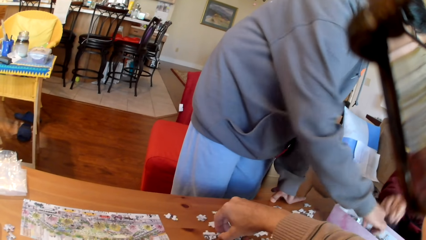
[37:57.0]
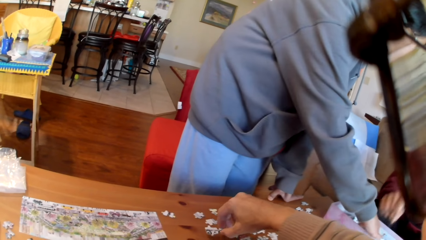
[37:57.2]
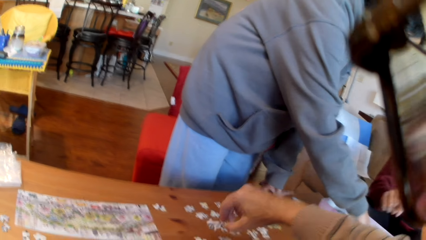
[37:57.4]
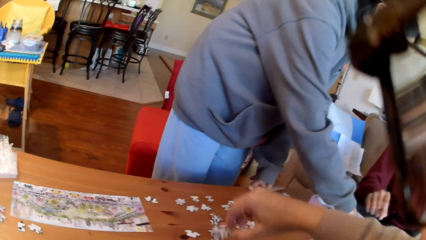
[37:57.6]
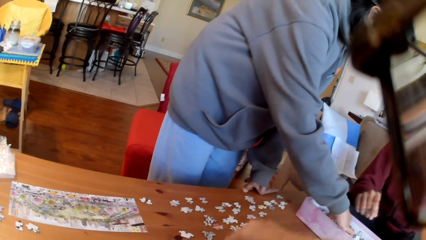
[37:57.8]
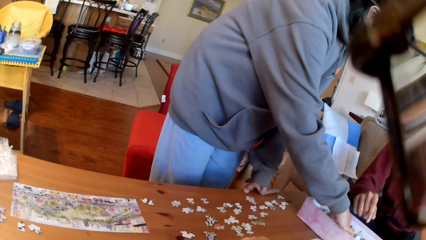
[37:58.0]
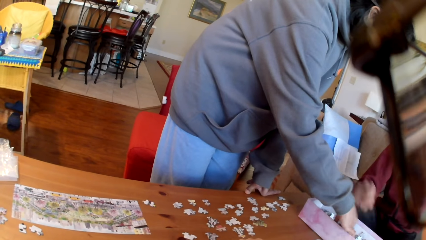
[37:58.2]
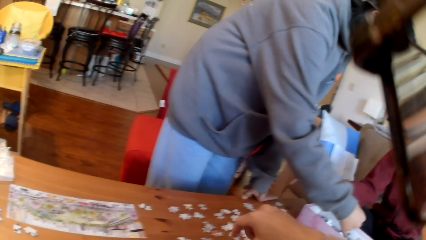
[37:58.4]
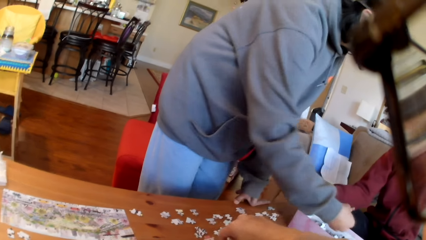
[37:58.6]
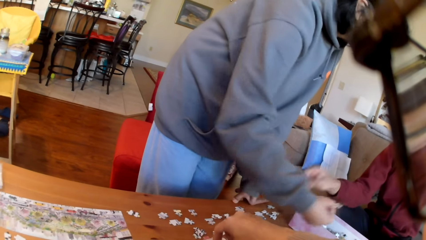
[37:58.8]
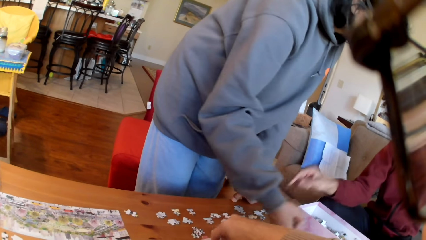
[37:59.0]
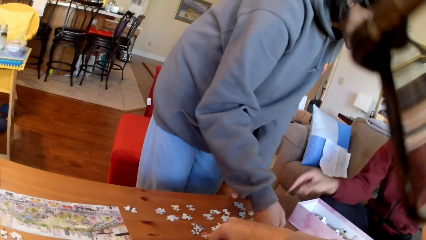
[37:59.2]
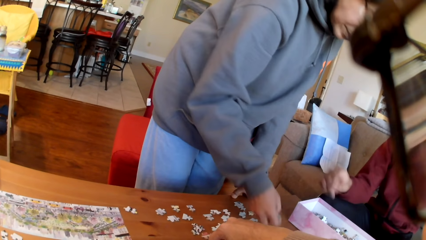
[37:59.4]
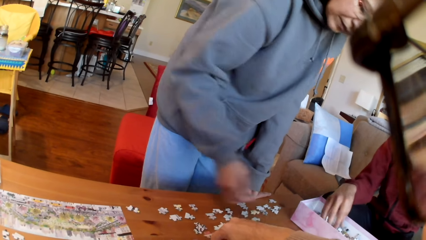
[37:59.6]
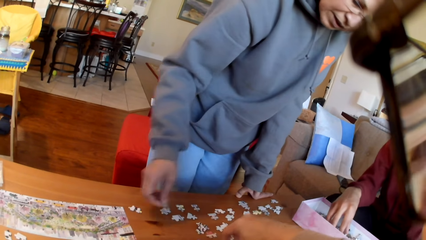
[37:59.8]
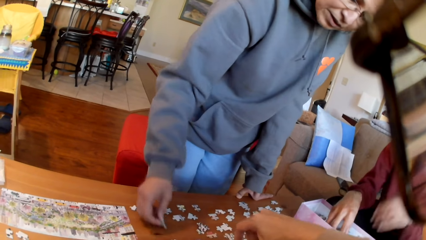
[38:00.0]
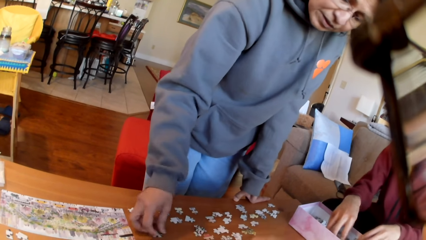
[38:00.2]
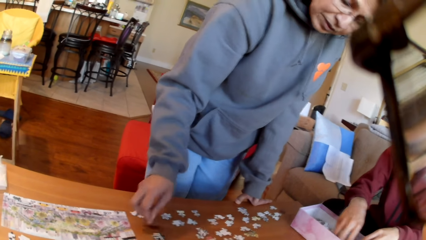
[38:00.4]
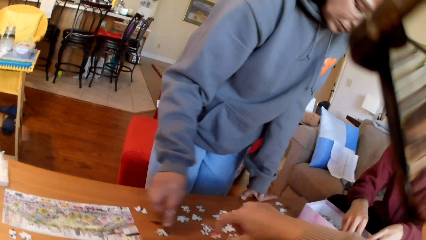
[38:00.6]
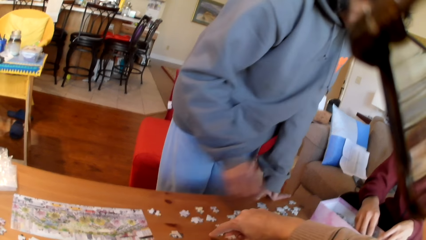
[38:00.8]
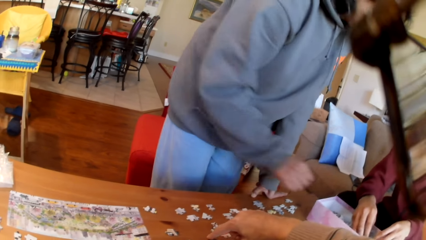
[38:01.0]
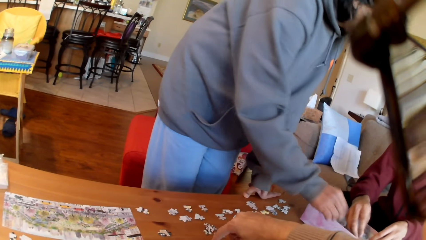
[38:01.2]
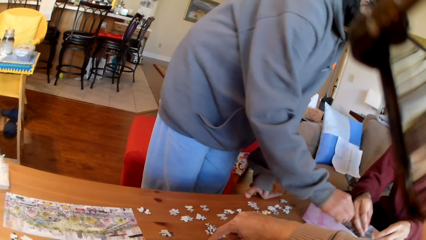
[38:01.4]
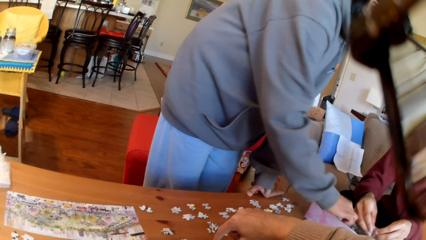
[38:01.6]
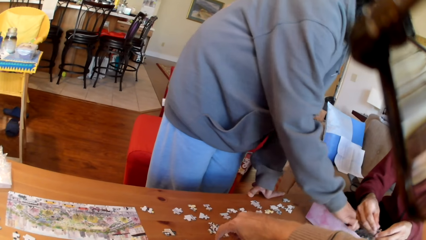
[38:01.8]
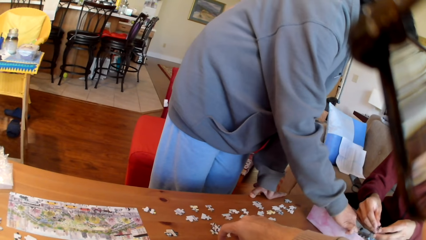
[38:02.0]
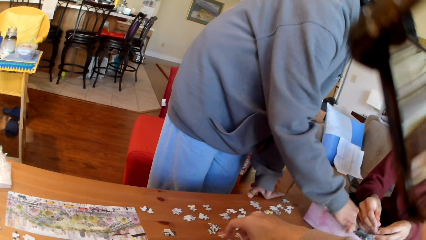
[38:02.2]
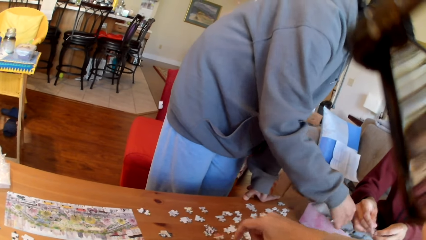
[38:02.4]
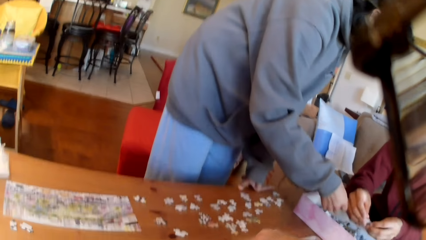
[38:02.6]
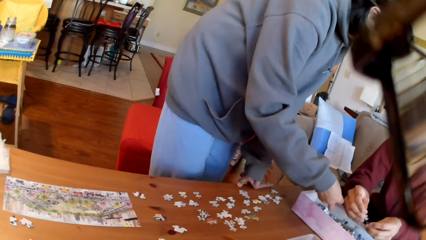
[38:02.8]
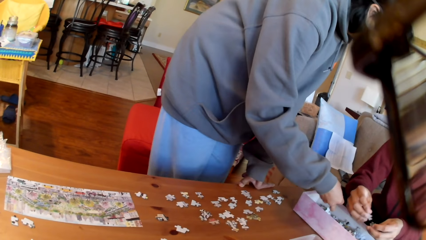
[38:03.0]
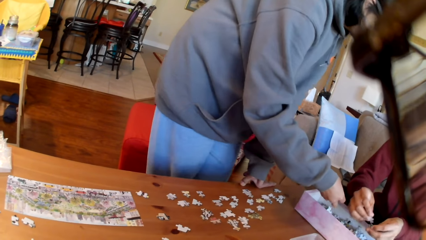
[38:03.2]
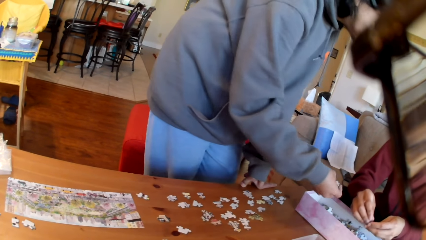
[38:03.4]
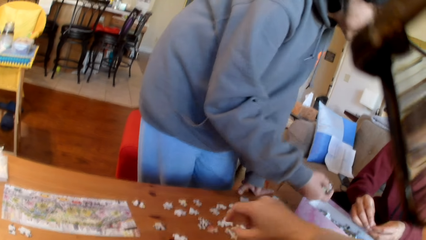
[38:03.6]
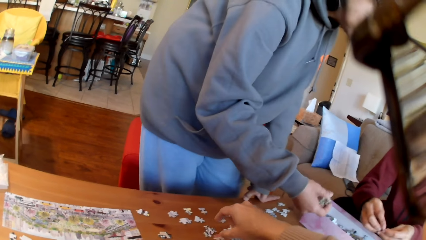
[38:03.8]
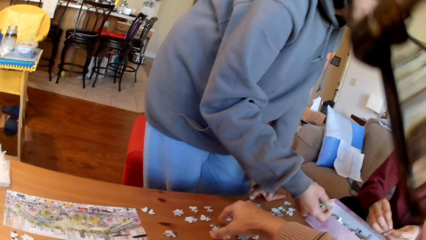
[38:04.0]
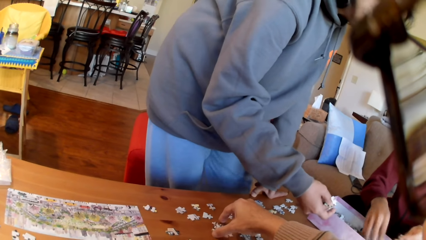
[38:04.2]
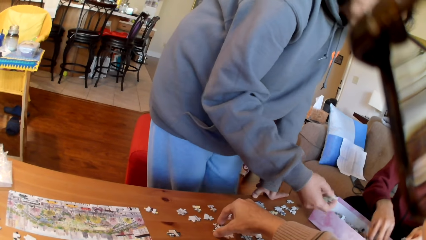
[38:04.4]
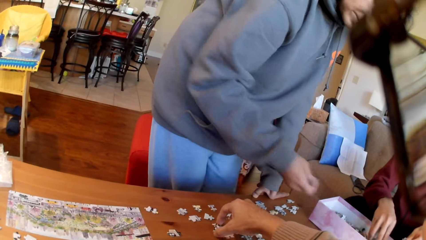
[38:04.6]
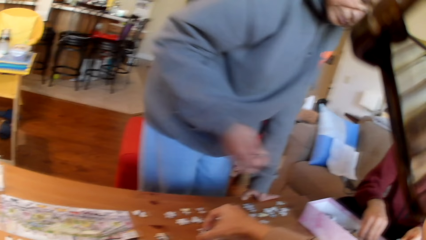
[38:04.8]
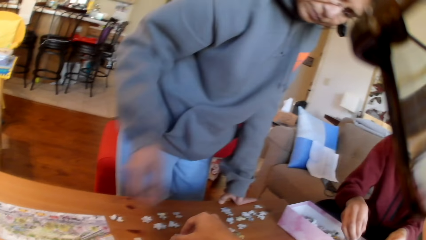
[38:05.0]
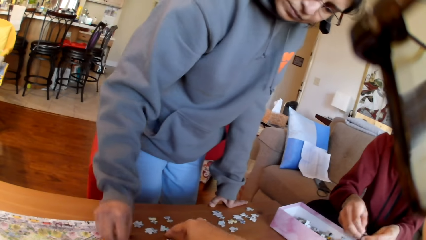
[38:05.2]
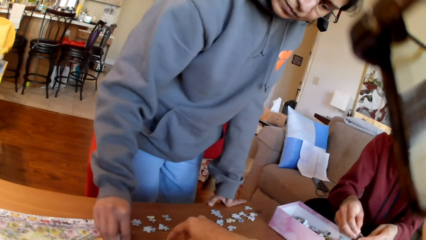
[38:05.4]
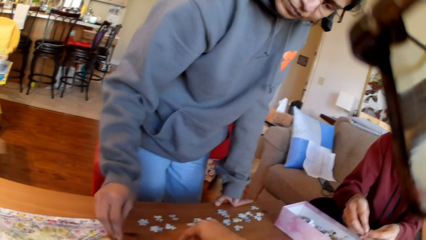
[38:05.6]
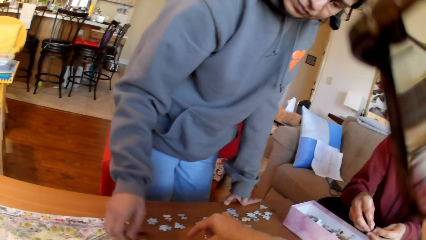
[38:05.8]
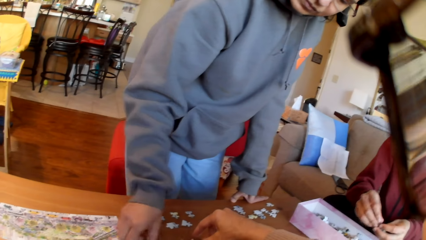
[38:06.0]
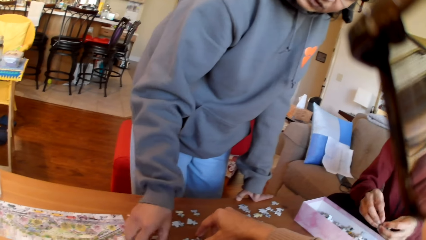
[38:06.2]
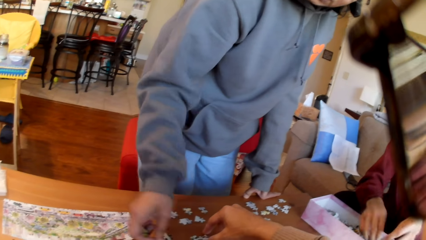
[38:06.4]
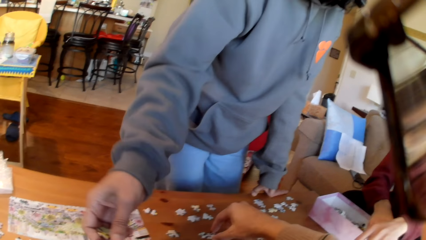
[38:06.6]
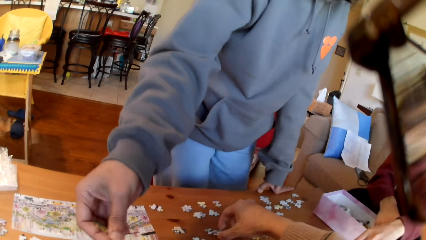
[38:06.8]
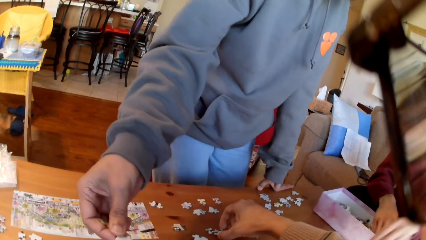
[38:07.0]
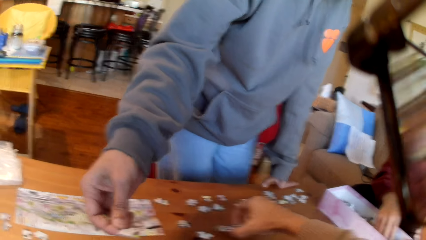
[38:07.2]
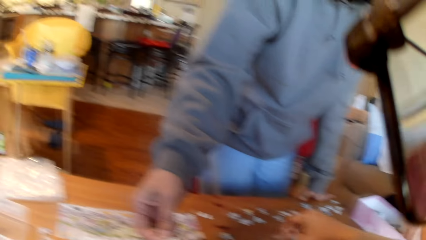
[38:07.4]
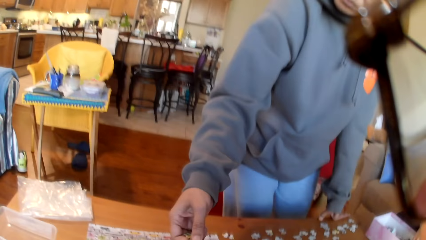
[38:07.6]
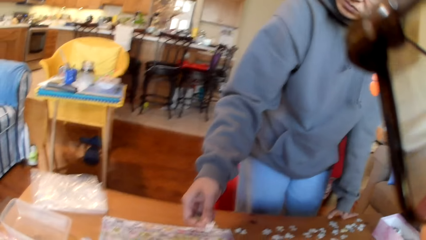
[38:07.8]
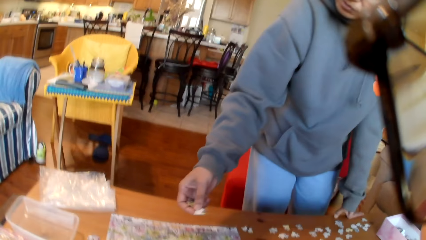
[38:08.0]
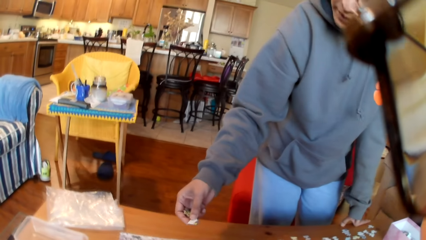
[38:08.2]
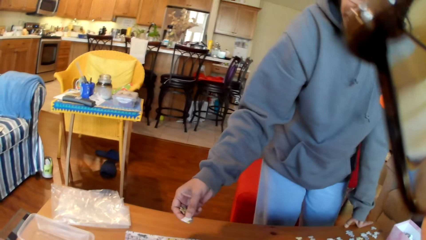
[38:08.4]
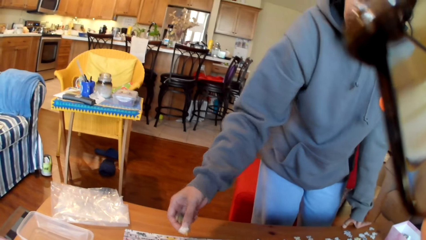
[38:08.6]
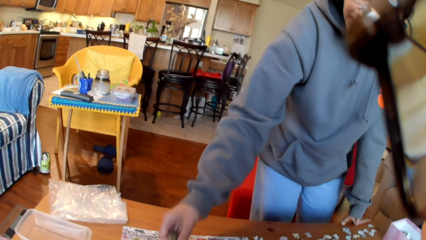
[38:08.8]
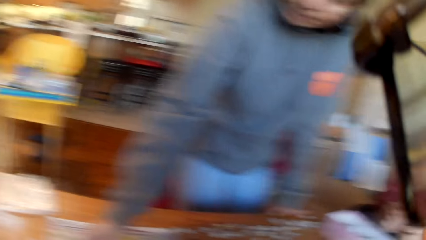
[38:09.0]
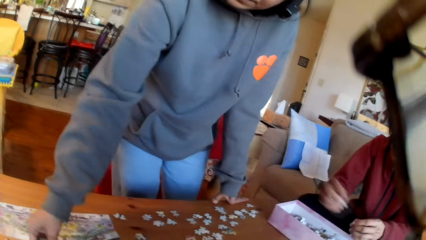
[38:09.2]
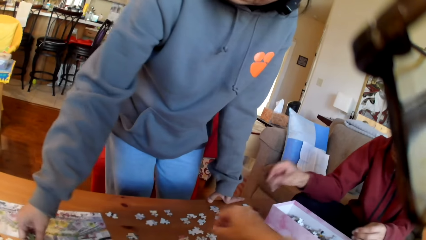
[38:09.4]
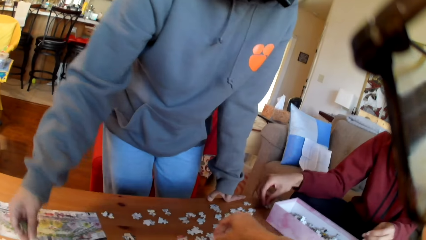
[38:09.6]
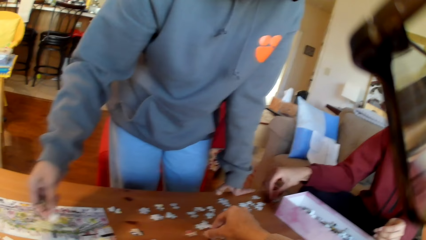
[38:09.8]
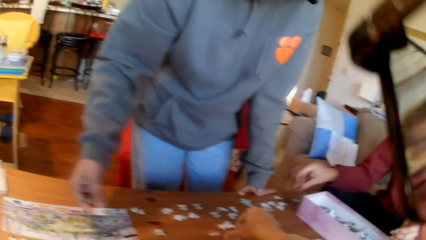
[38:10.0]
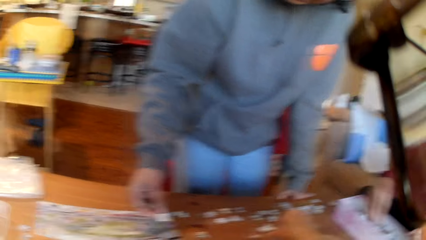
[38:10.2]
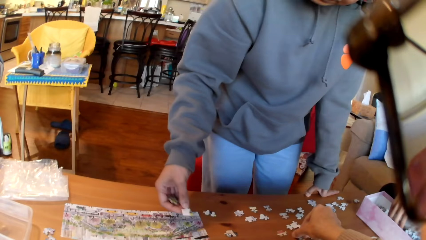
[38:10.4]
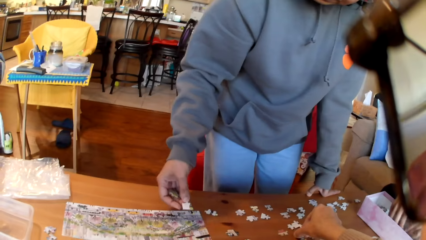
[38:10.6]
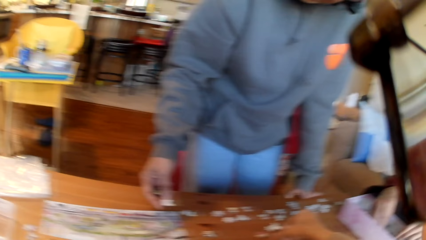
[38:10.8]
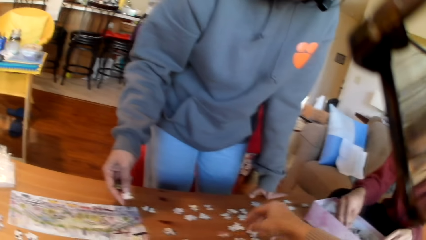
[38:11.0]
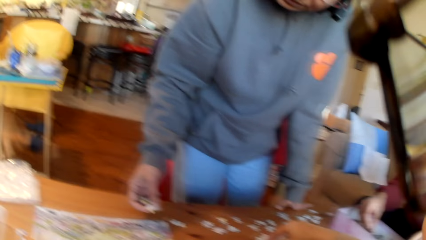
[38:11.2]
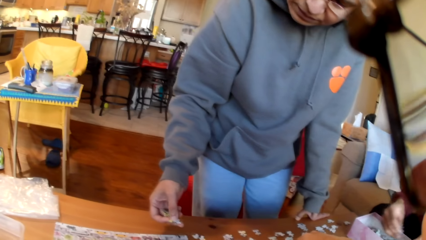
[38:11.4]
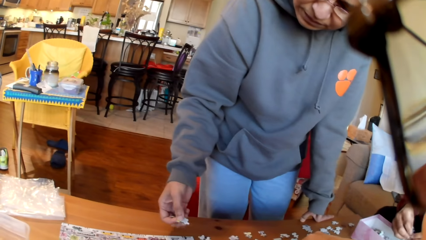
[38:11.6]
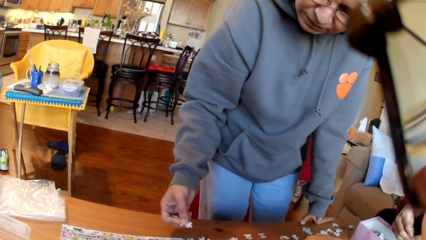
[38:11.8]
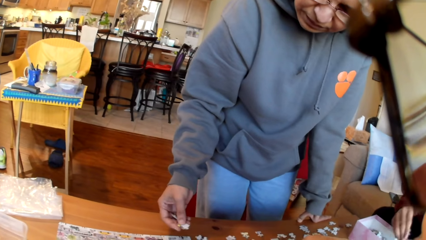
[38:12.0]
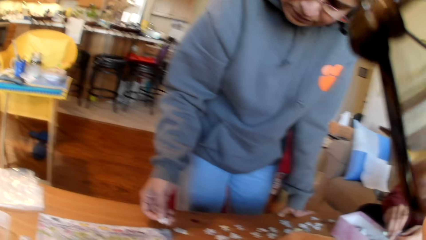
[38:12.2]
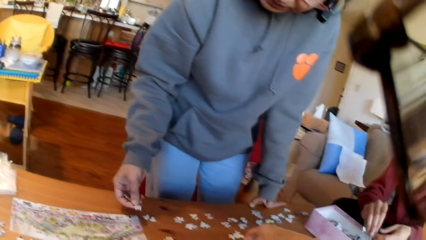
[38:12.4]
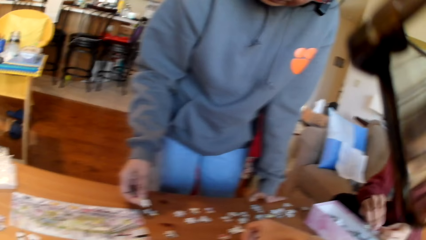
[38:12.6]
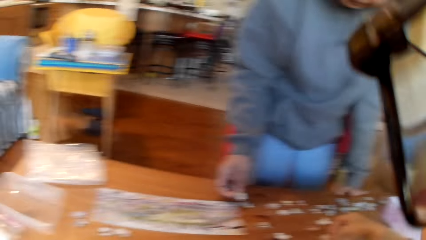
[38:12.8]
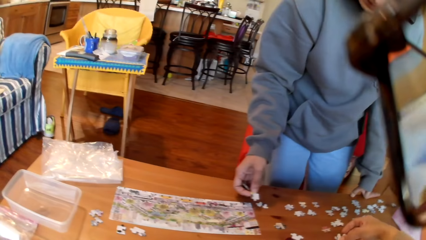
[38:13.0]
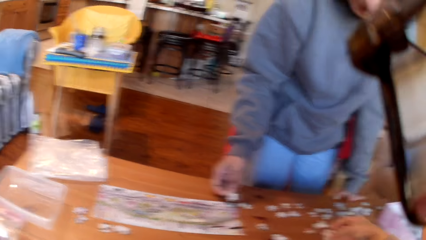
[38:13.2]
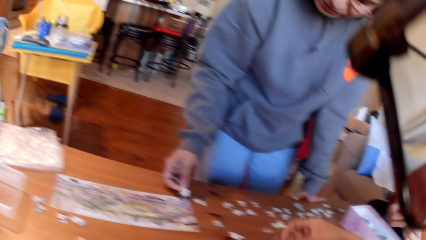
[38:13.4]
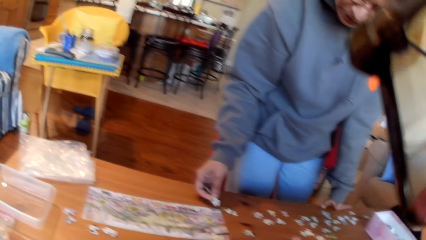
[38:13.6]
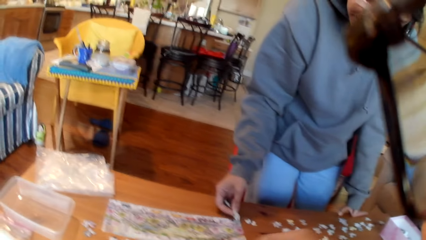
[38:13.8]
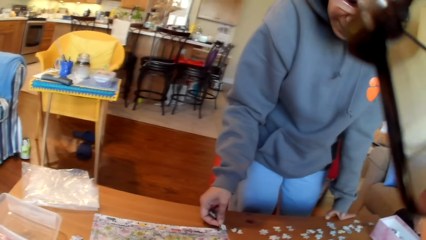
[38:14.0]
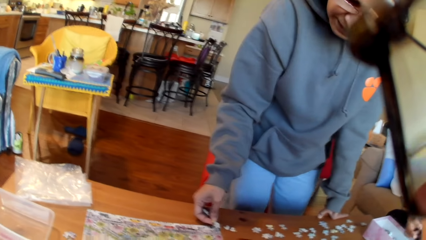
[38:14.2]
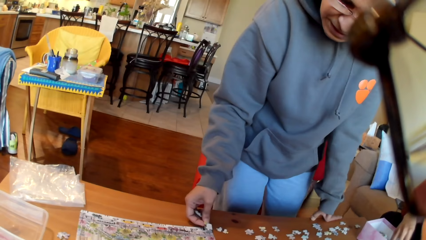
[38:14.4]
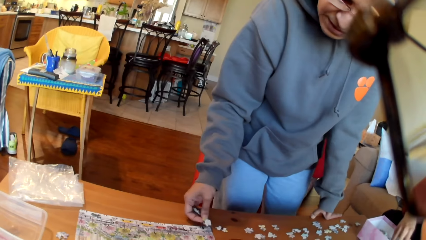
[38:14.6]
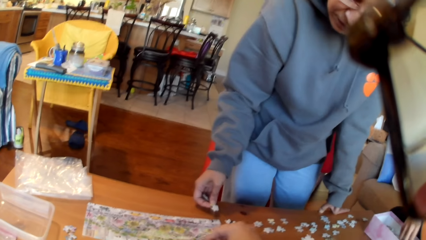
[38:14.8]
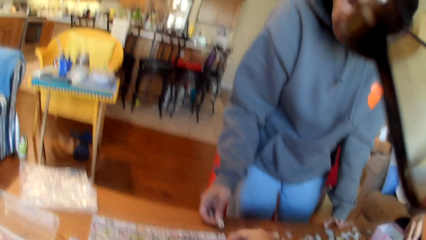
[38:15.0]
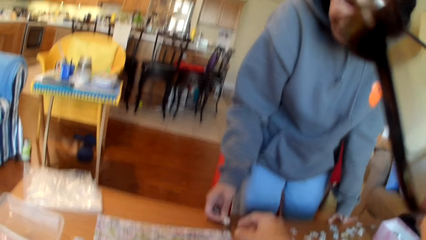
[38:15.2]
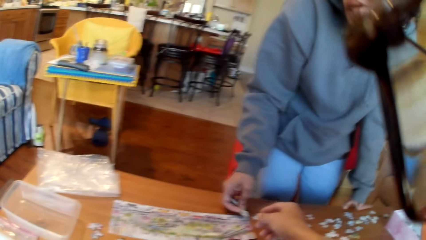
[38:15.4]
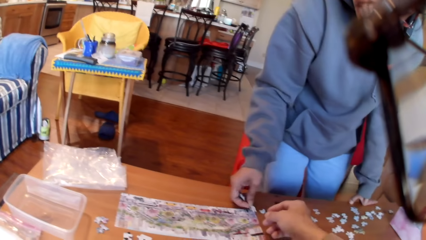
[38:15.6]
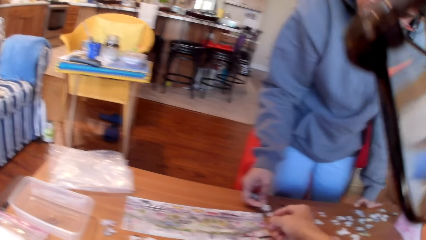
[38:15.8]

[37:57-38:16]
A woman takes a puzzle. A man points at the tin. The camera wearer points at the table. The woman puts the puzzle on the table and arranges the jigsaw puzzle. The camera wearer points at the puzzle and takes the puzzles. The man separates the puzzles. The camera wearer picks up the jigsaw puzzle. The woman puts the puzzle on the table. The camera wearer picks up the puzzles. The woman shows the camera wearer the jigsaw puzzle. The woman holds a puzzle in the hand and puts the puzzle on the table. The camera wearer takes a puzzle. The woman holds a puzzle in the hand. The man puts the jigsaw puzzle aside. The woman converses. The camera wearer picks up the jigsaw puzzle. The woman compares the jigsaw puzzle. The camera wearer looks at the table. He moves his hand.
